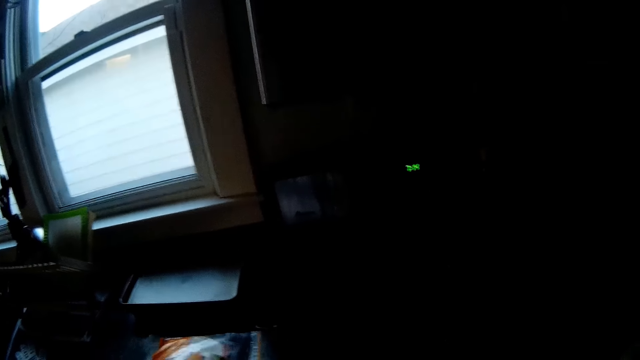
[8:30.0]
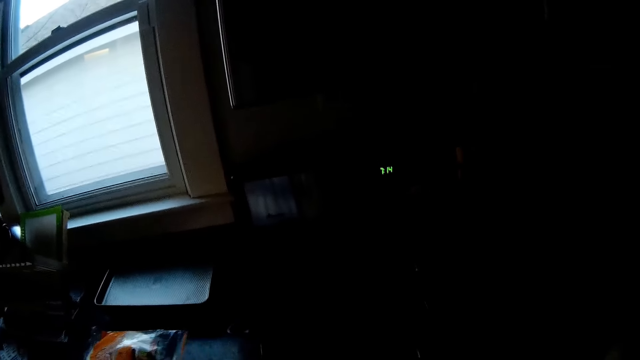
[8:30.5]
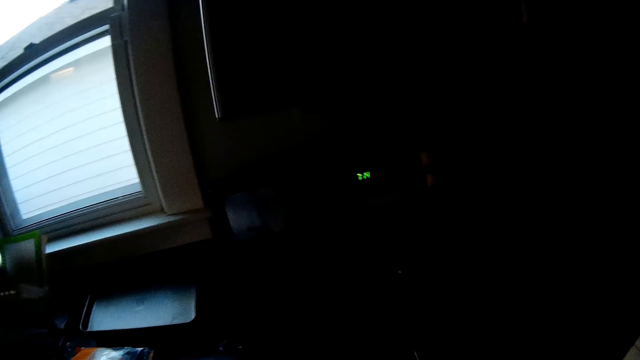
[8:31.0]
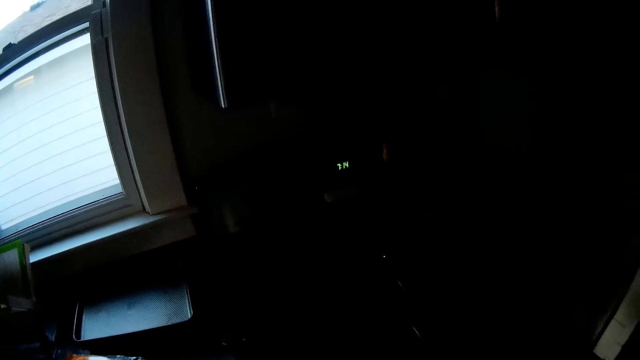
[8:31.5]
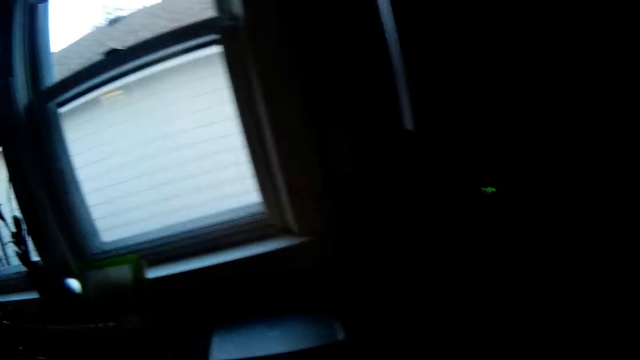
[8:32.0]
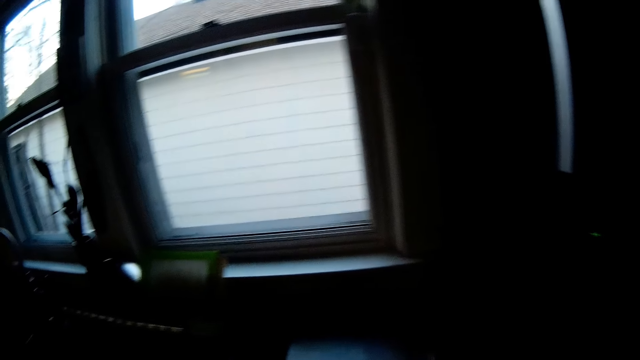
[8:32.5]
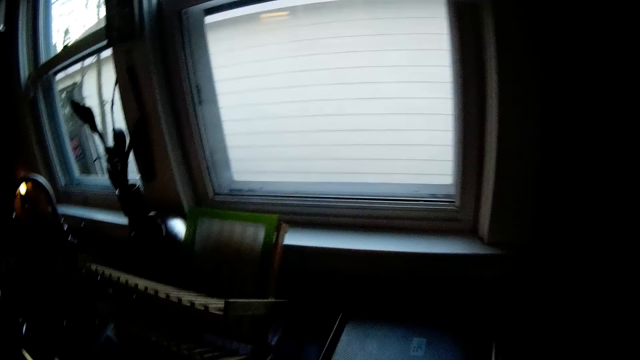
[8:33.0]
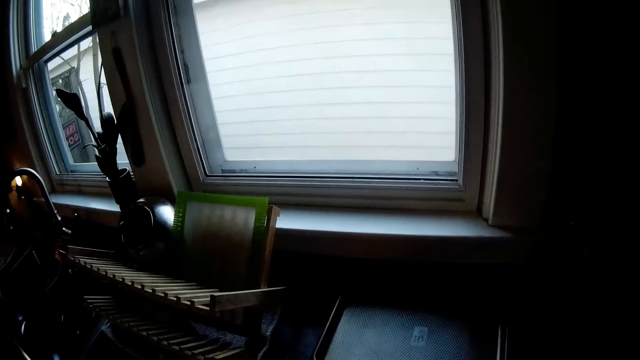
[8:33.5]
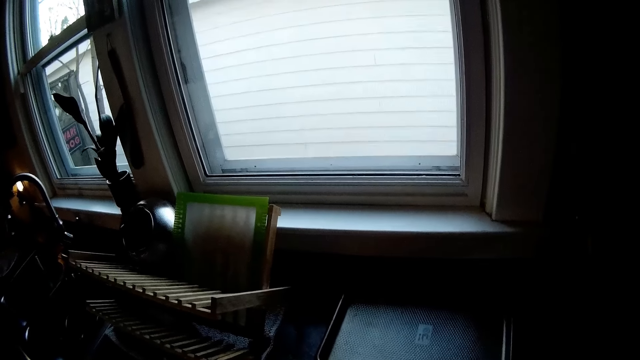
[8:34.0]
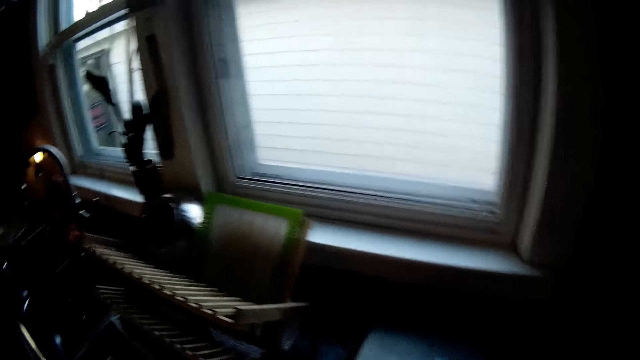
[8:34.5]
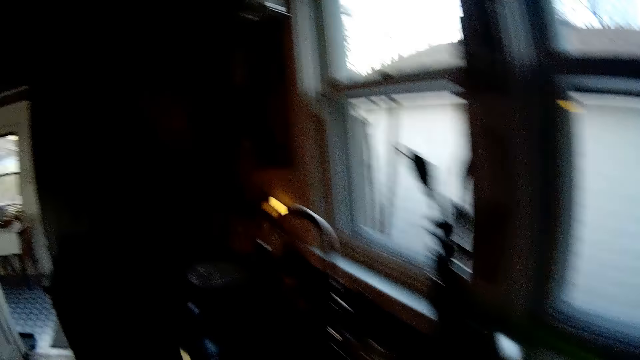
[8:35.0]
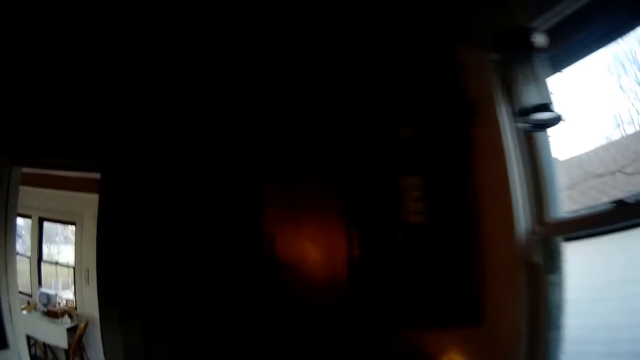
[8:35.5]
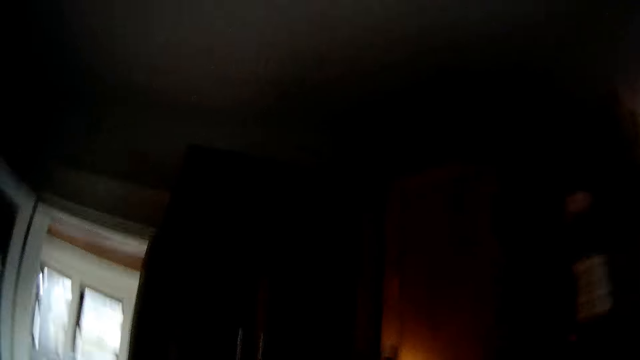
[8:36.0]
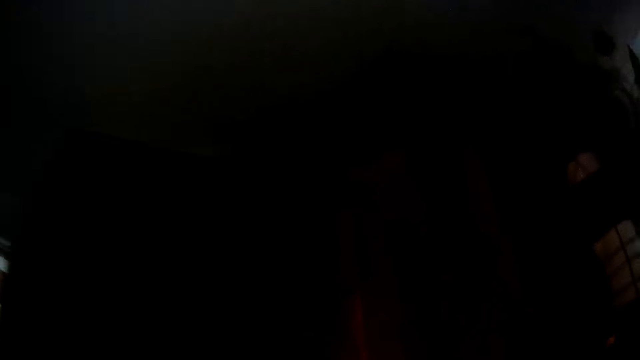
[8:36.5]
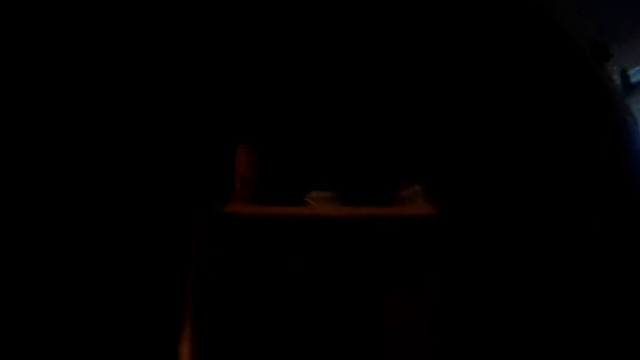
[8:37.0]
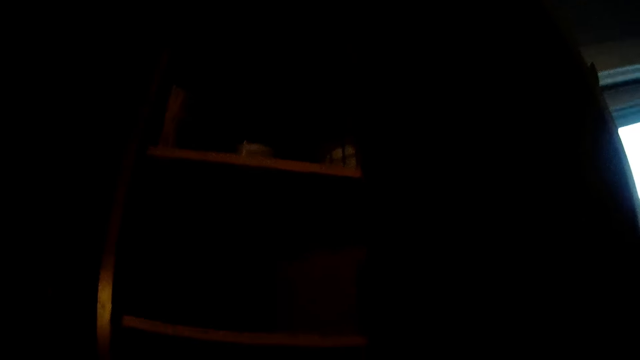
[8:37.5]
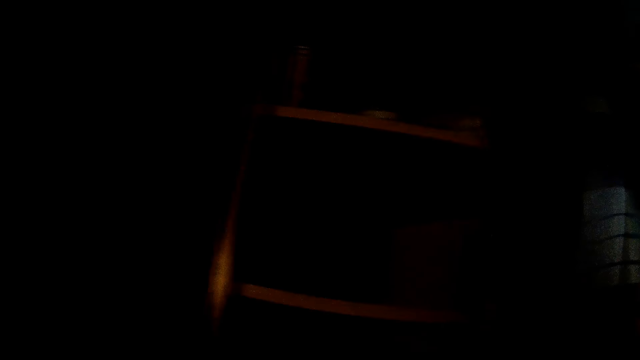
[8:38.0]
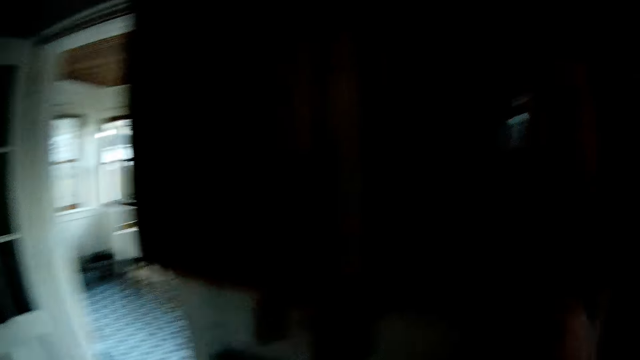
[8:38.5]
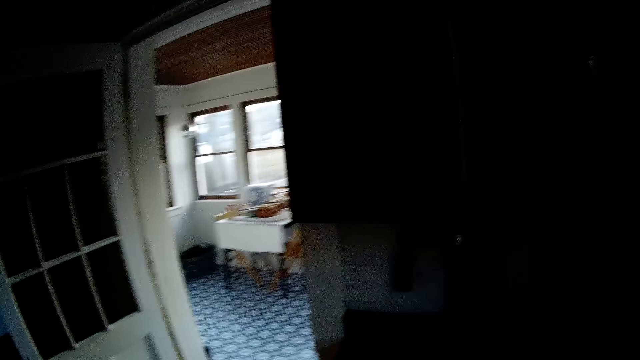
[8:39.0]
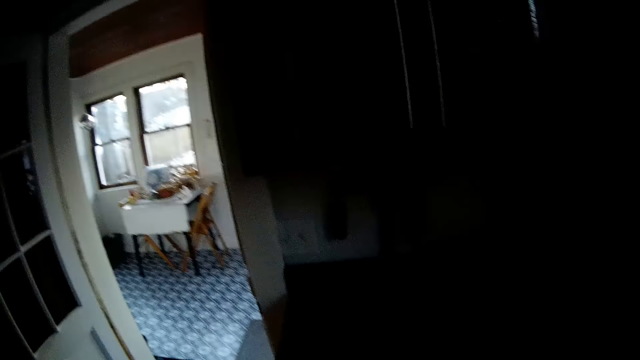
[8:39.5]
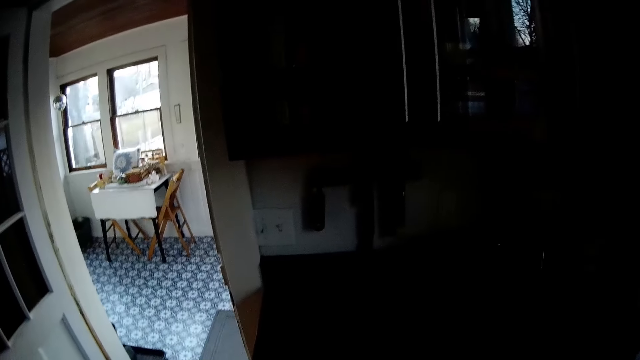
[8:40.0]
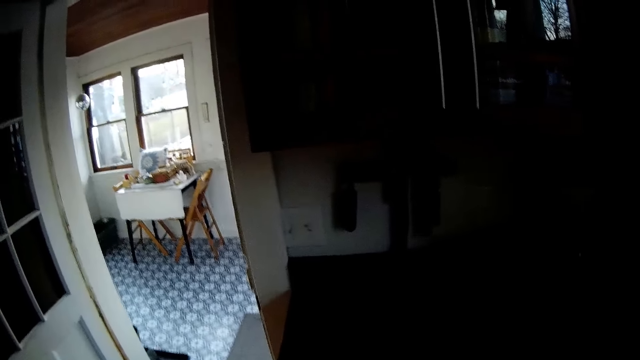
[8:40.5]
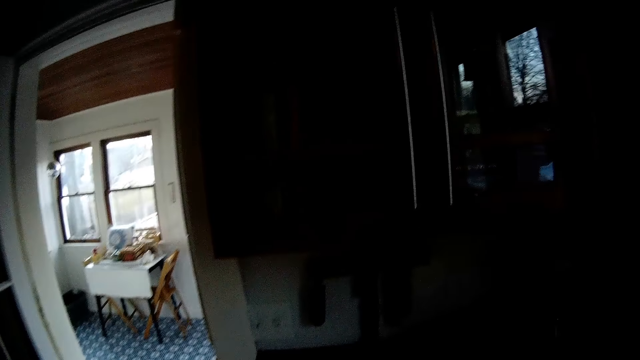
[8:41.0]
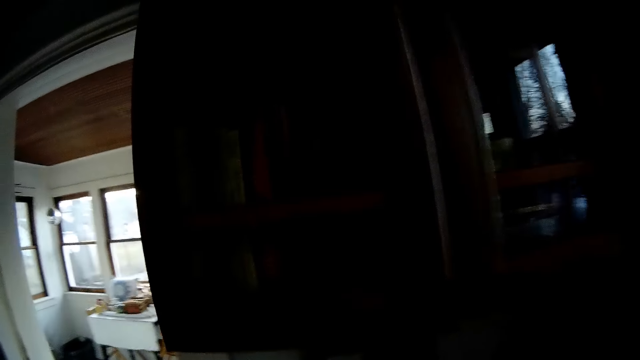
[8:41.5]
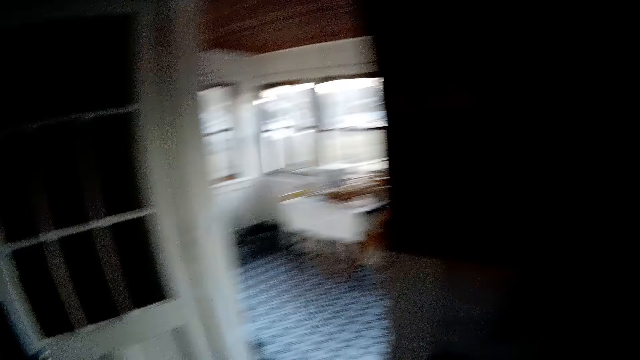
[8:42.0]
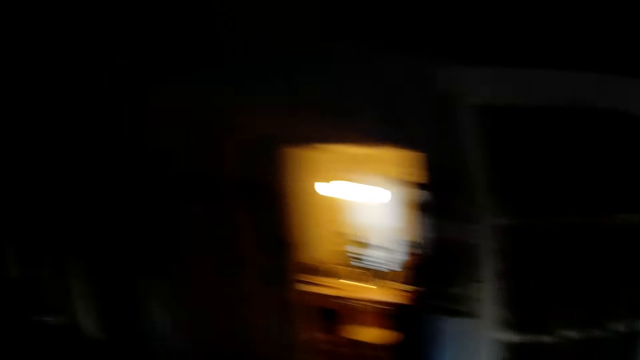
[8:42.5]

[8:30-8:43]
The camera wearer moves around. She opens a cupboard with her right hand and closes the cupboard with her right hand.

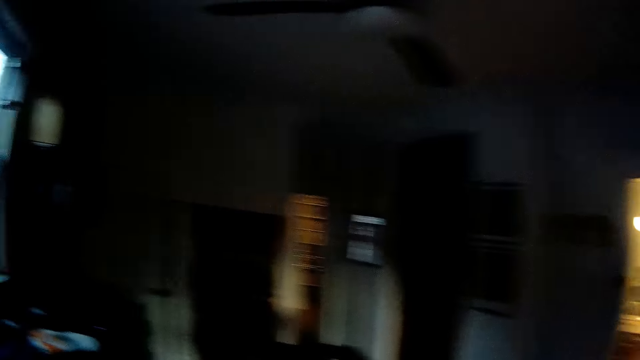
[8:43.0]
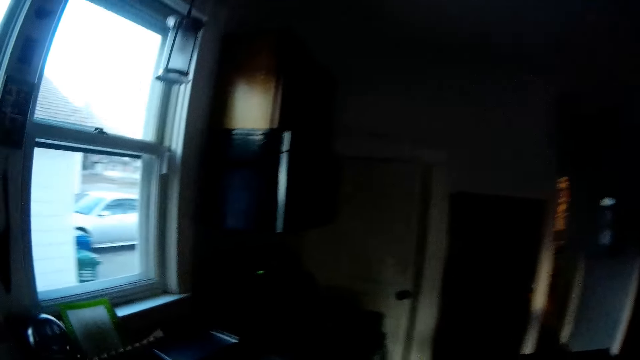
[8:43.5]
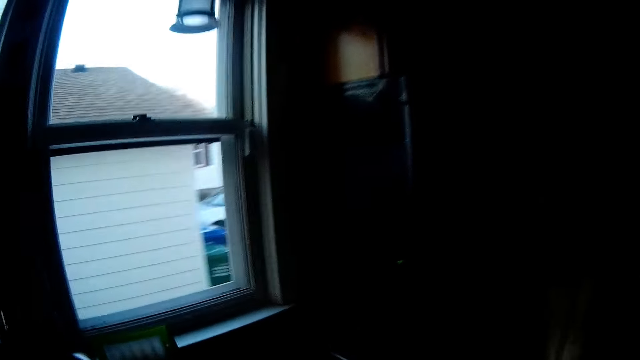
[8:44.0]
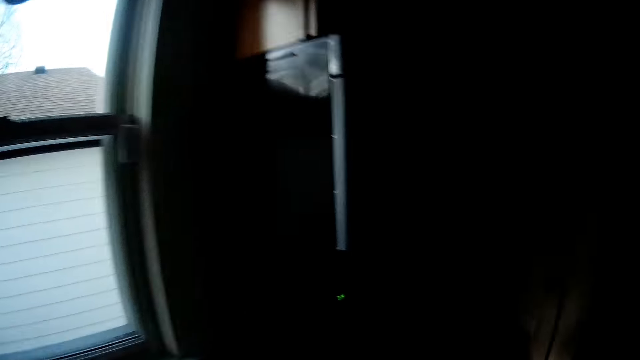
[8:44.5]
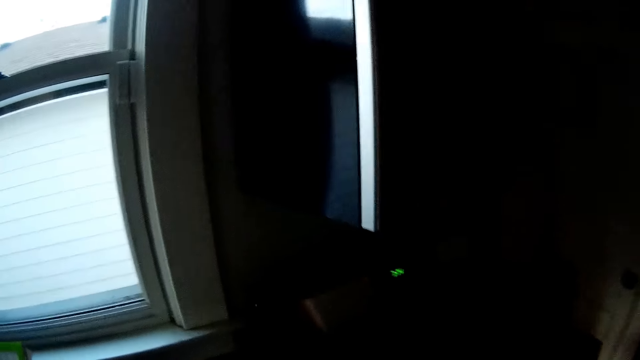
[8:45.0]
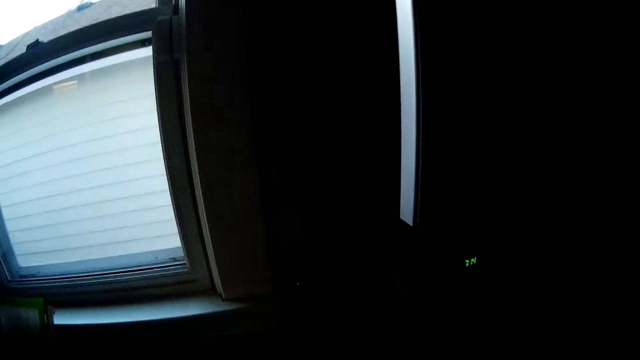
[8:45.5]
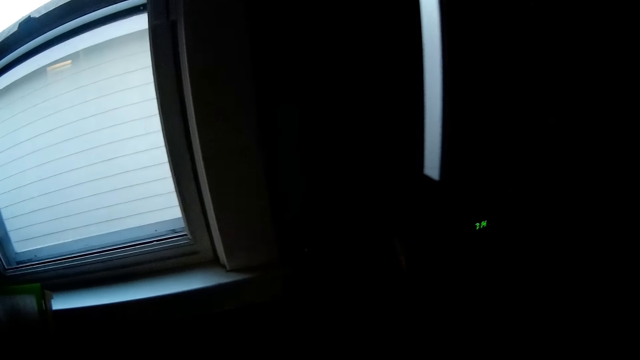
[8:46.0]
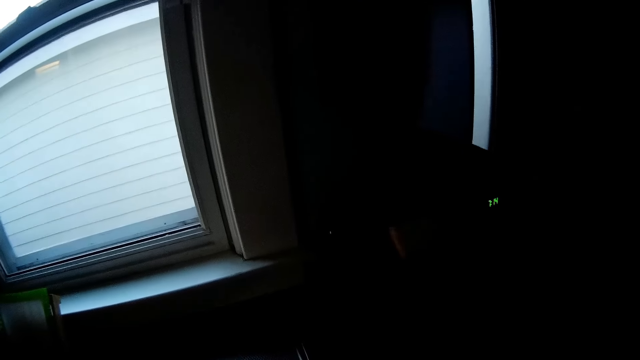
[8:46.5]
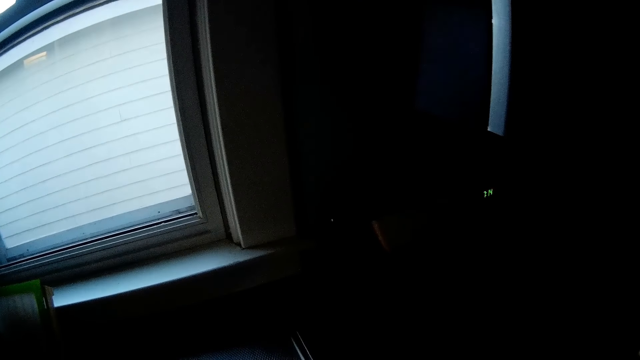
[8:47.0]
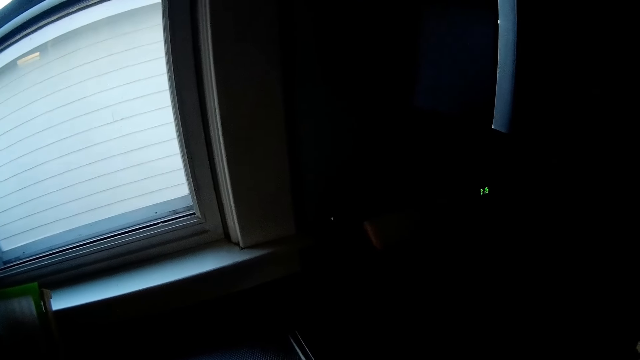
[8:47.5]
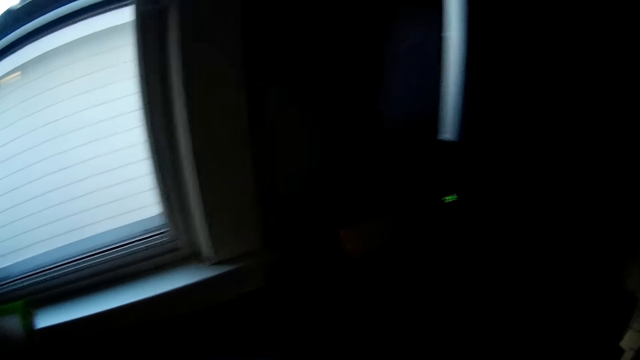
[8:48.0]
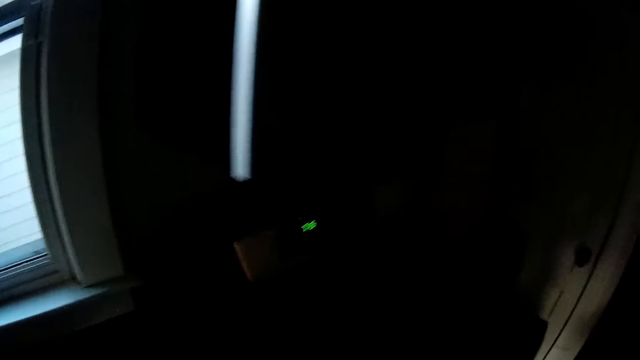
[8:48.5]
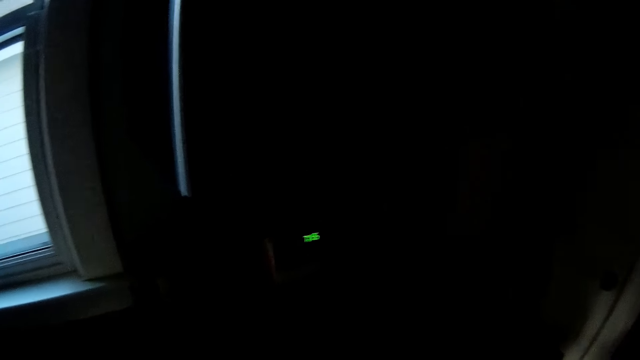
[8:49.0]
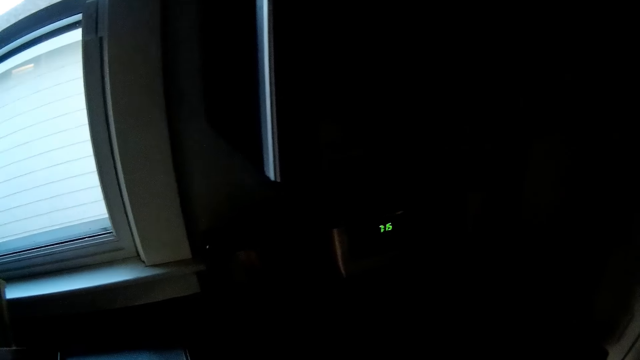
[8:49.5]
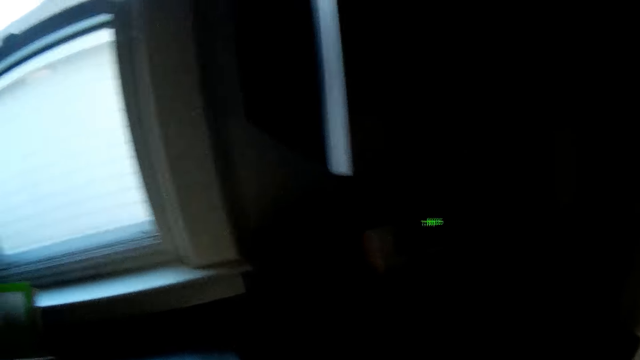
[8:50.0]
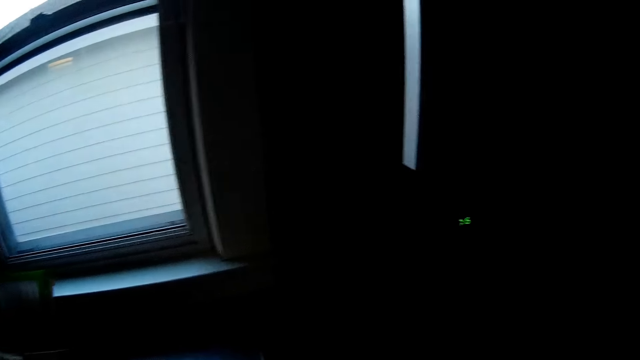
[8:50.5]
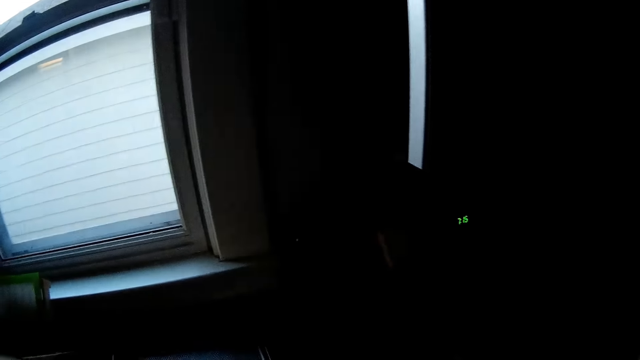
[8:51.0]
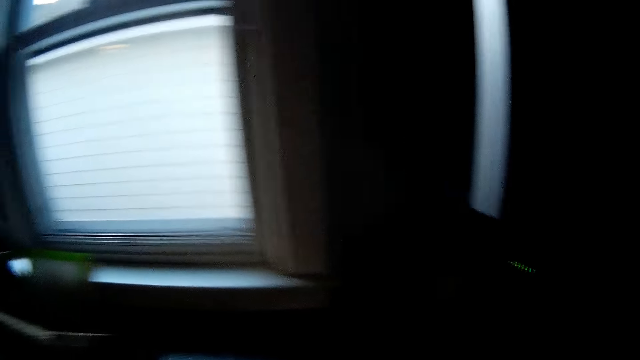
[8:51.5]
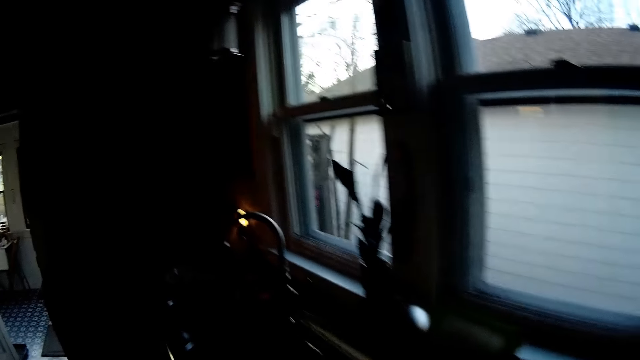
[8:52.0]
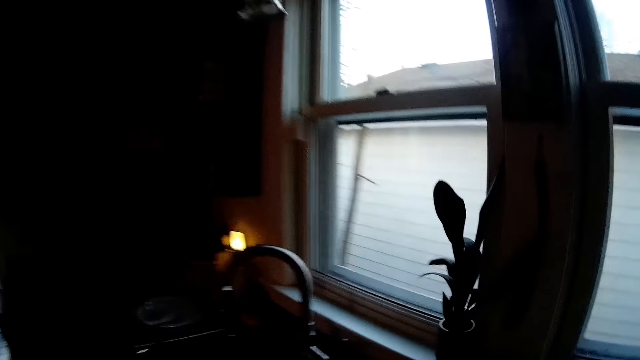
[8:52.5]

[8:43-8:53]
The camera wearer looks around.
